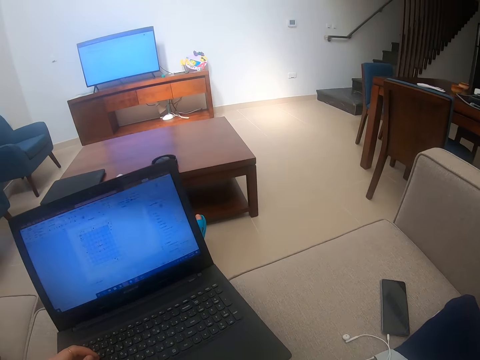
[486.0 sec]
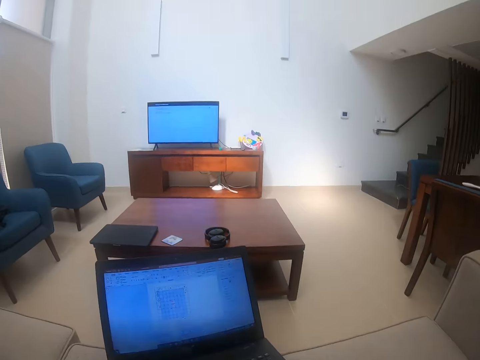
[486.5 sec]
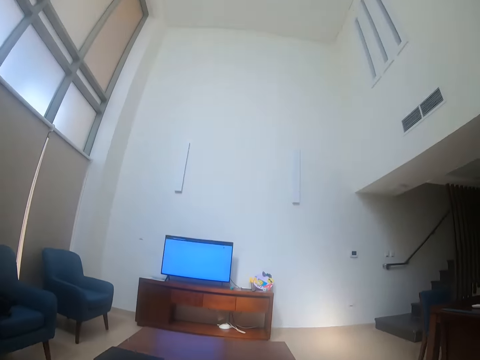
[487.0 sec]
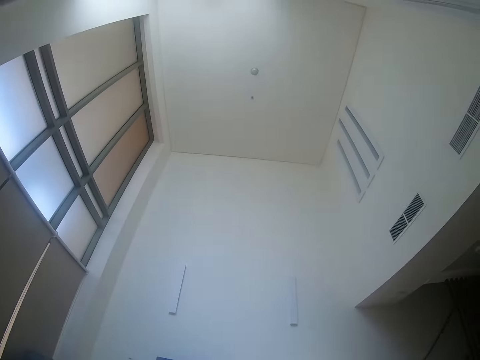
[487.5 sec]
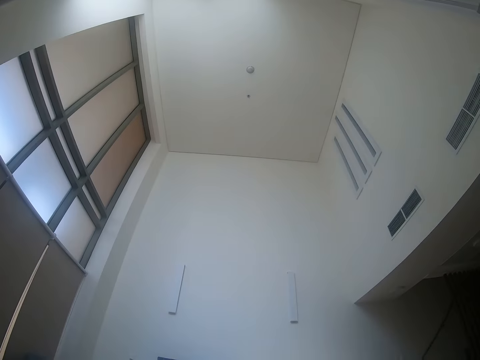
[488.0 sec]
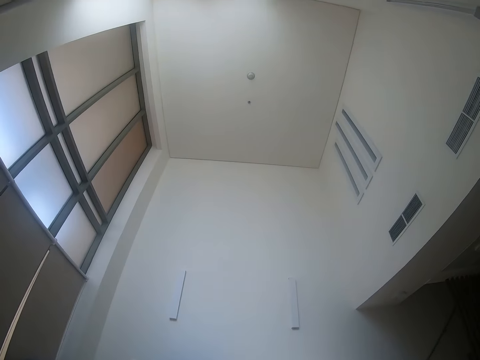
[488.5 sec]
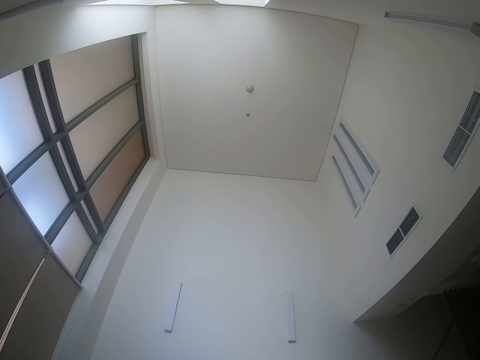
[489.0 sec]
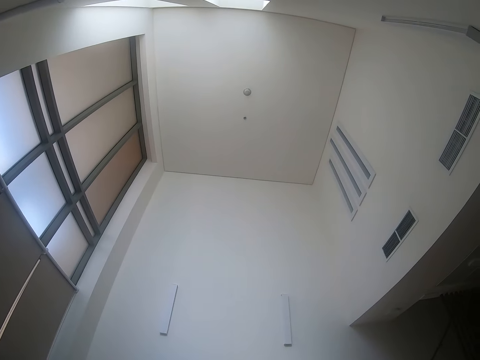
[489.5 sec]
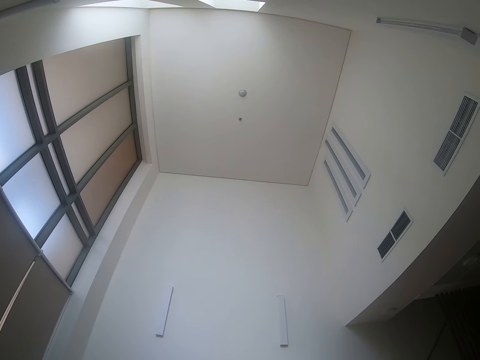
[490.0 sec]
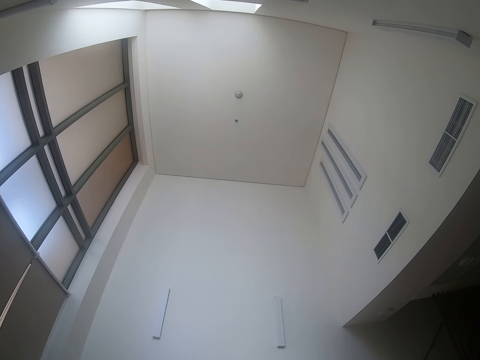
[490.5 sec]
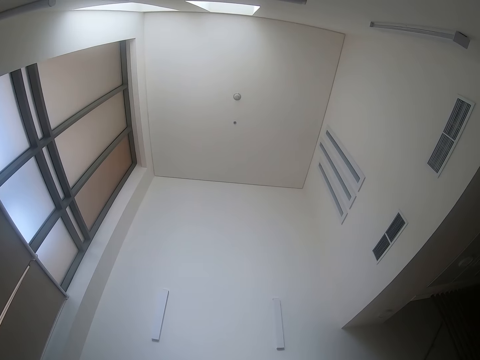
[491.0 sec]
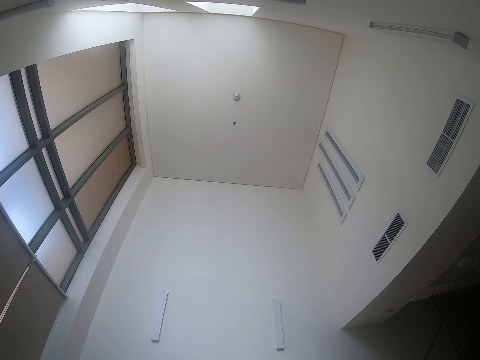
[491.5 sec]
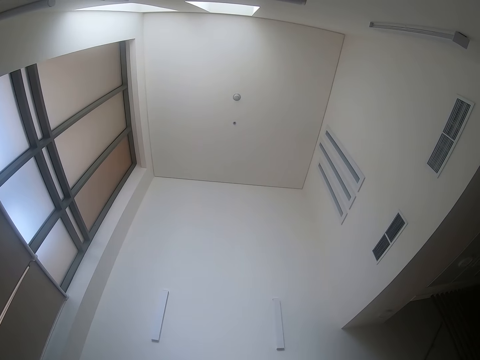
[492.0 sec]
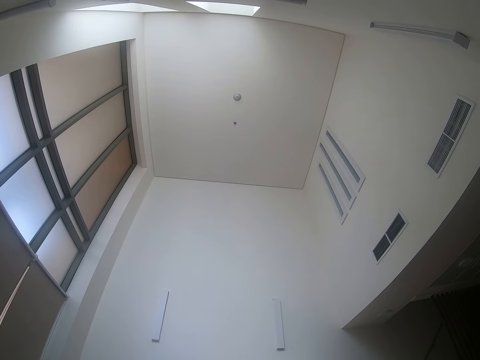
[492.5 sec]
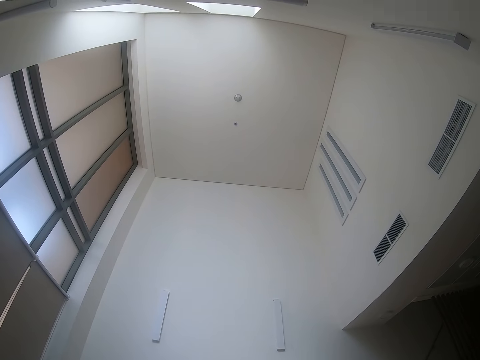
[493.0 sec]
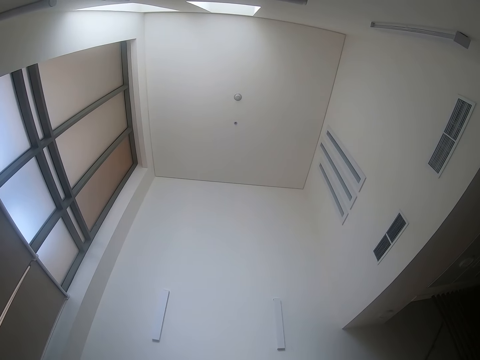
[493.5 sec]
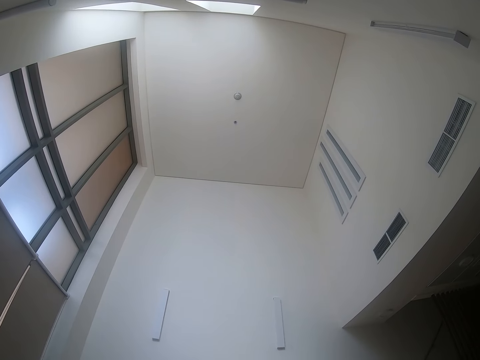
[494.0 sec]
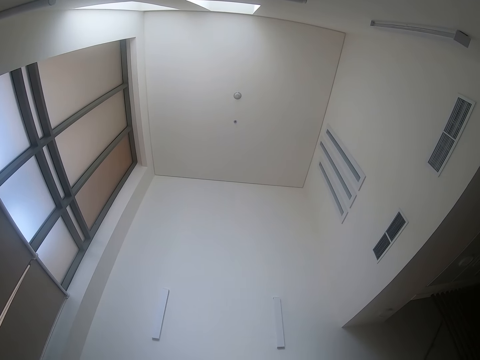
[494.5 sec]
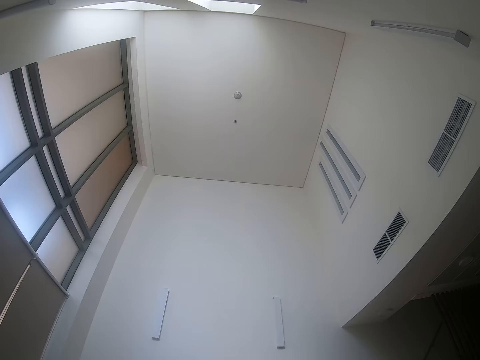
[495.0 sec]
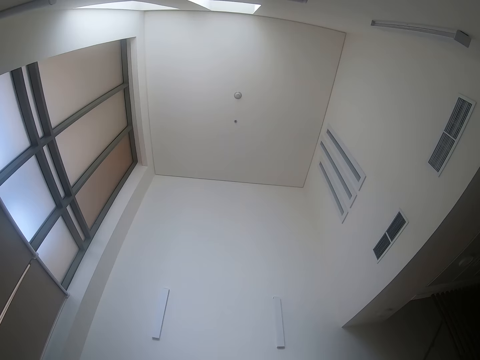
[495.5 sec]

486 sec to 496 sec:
The camera wearer touches the laptop. They look around the room.

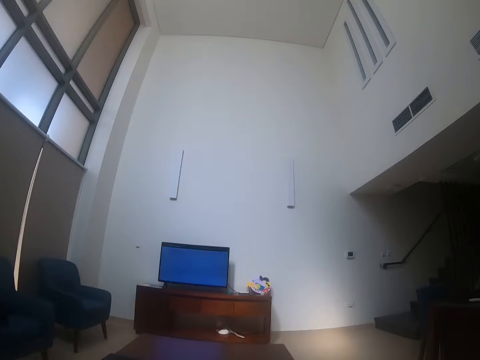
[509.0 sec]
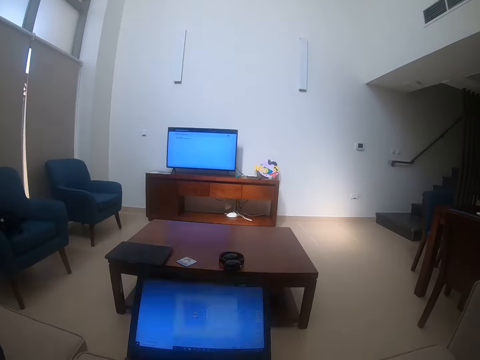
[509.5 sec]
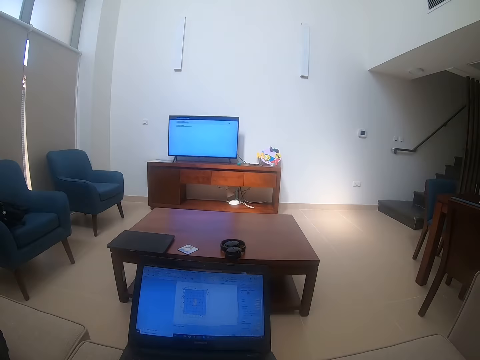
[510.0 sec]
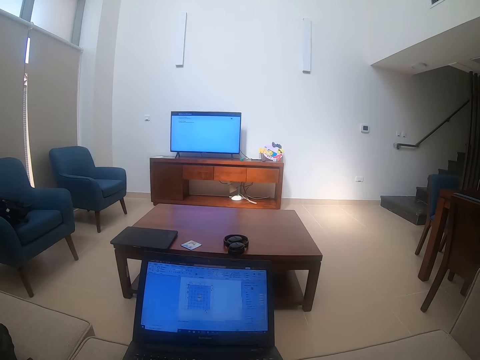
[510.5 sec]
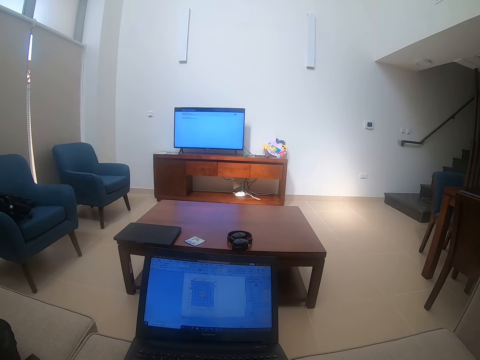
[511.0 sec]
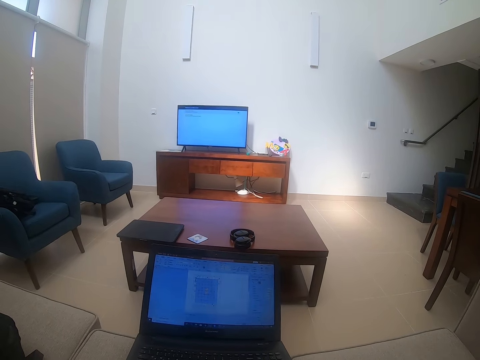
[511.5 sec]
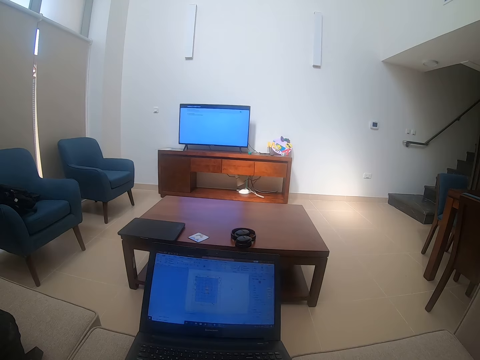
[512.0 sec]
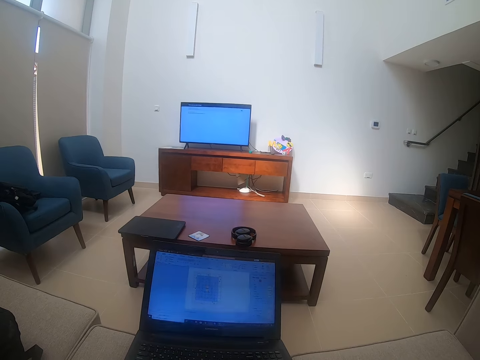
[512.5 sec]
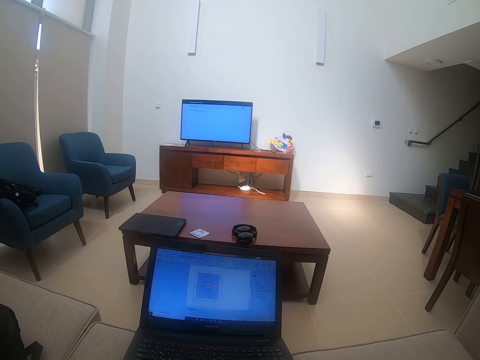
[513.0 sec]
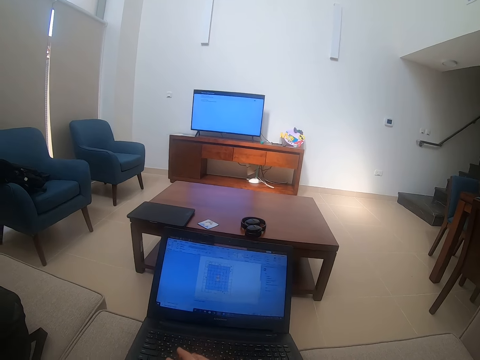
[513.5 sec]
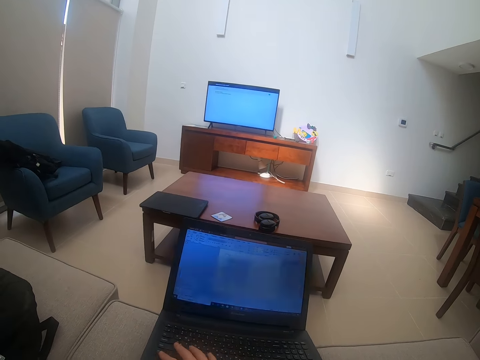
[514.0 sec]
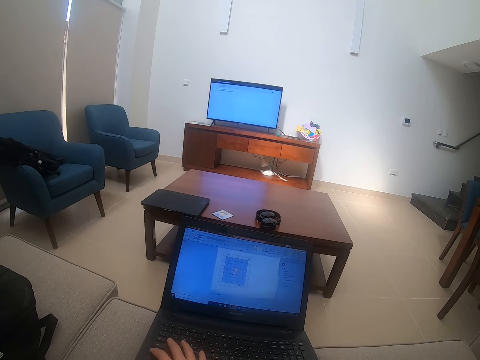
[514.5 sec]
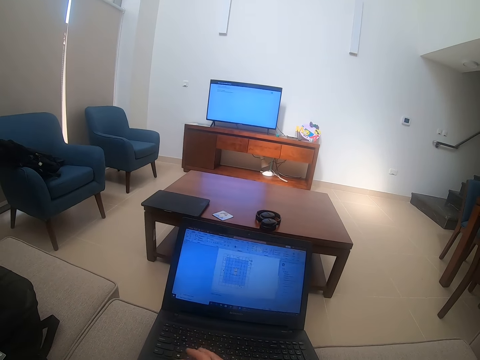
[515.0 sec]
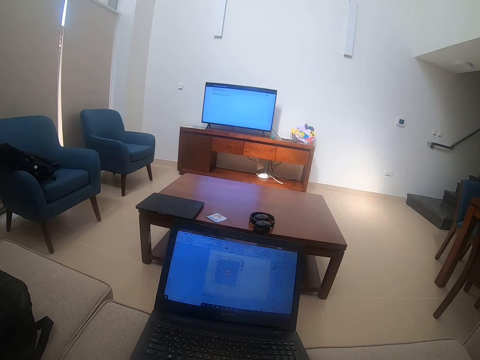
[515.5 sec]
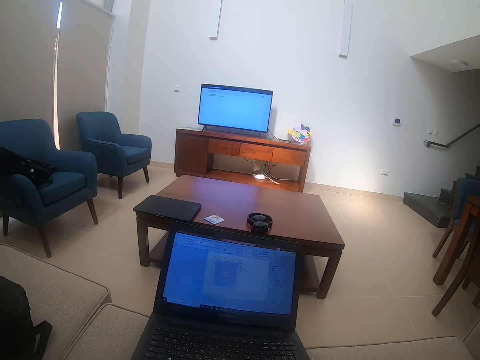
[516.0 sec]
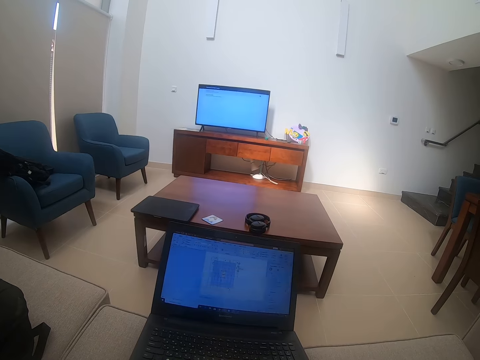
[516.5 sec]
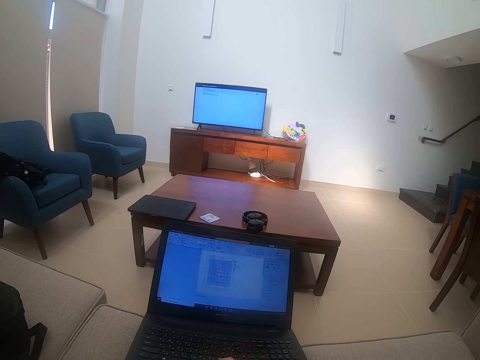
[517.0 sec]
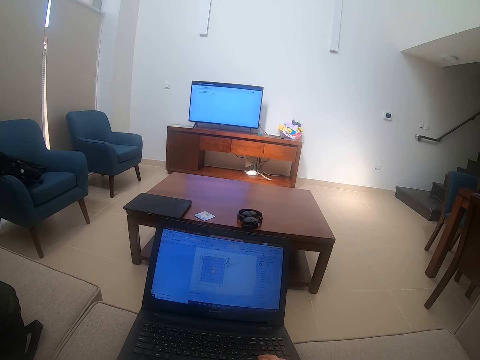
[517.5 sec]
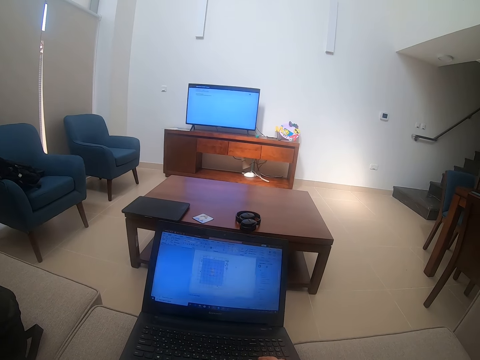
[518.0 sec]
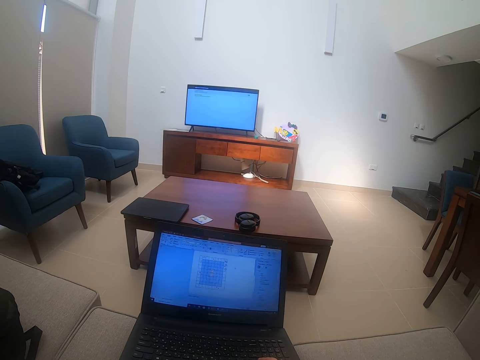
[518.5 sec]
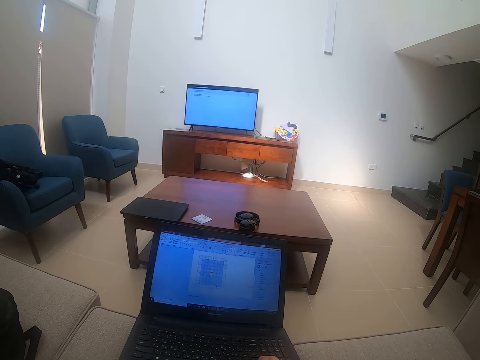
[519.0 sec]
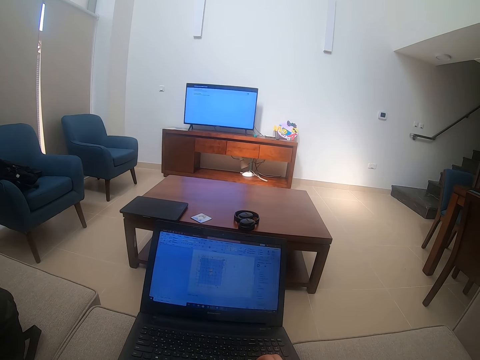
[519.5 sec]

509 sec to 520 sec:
The camera wearer looks at the laptop. They type in the laptop.

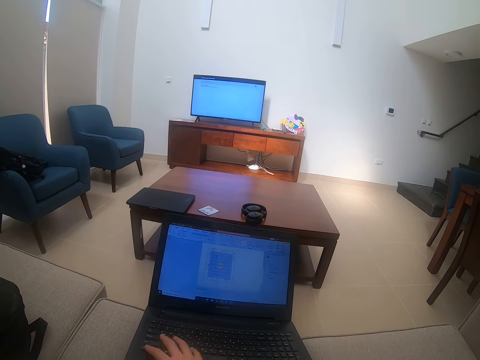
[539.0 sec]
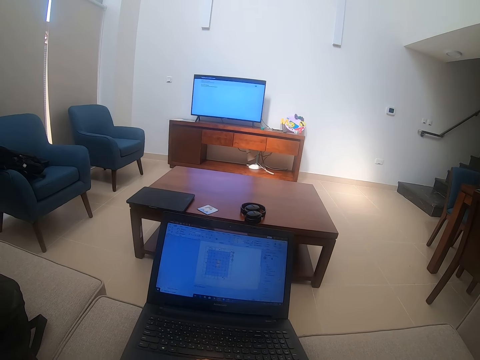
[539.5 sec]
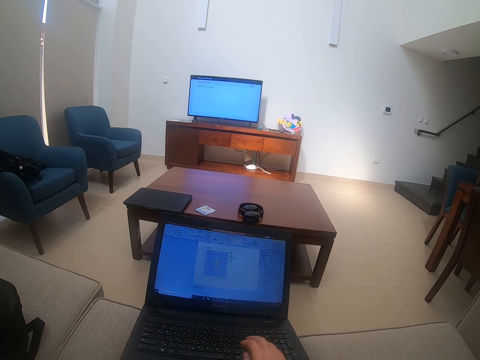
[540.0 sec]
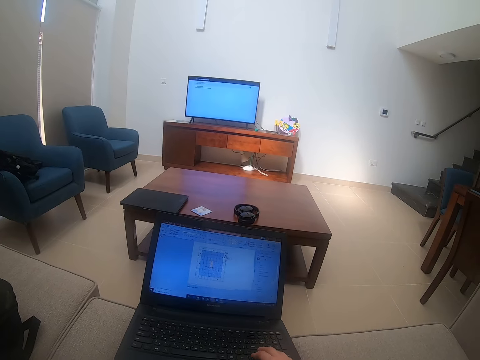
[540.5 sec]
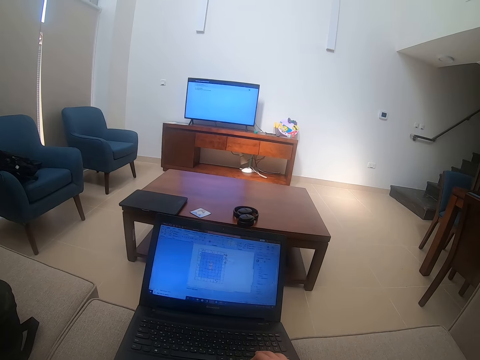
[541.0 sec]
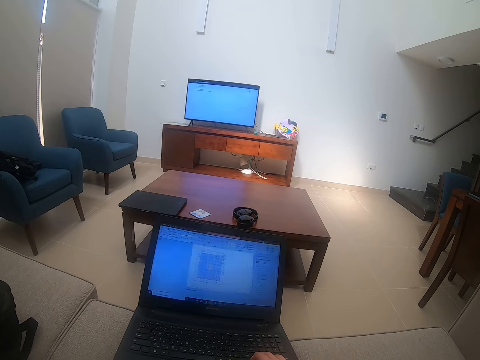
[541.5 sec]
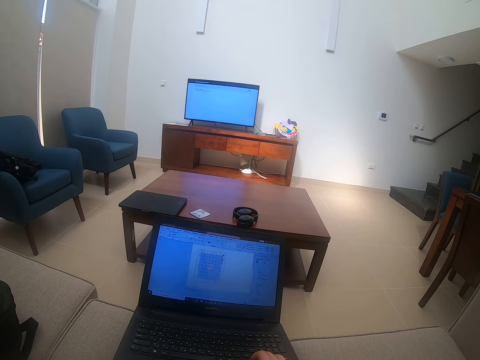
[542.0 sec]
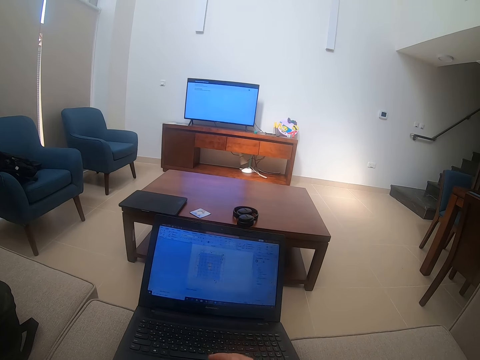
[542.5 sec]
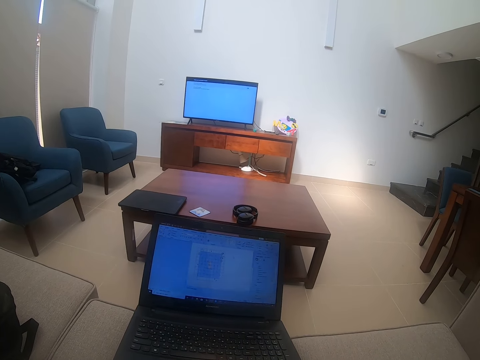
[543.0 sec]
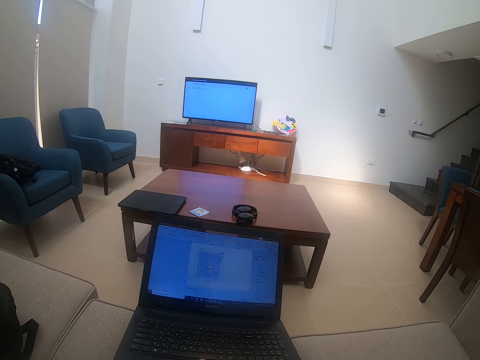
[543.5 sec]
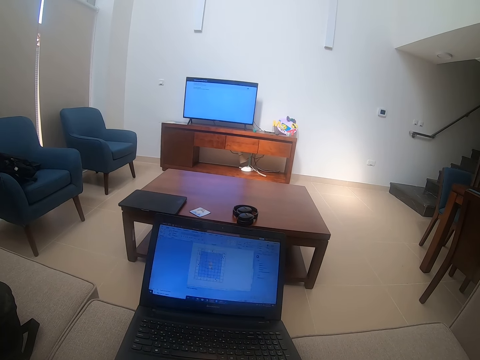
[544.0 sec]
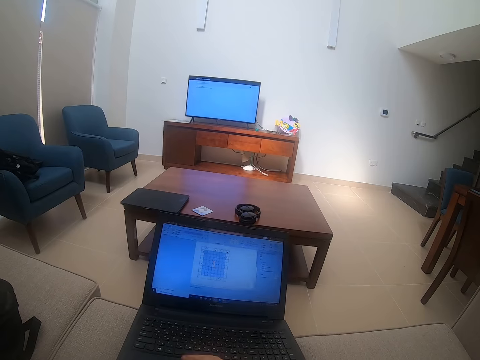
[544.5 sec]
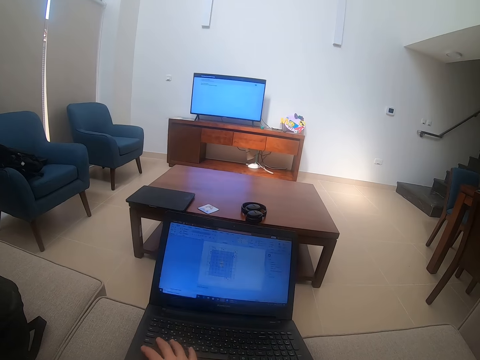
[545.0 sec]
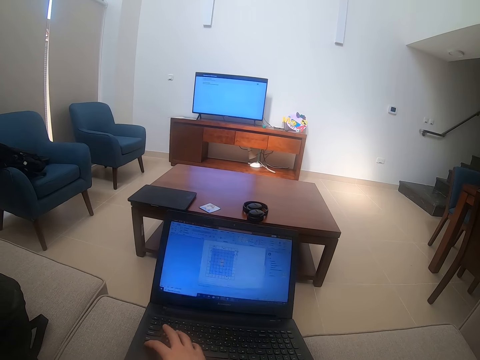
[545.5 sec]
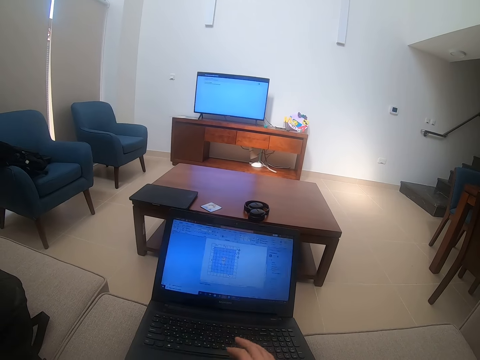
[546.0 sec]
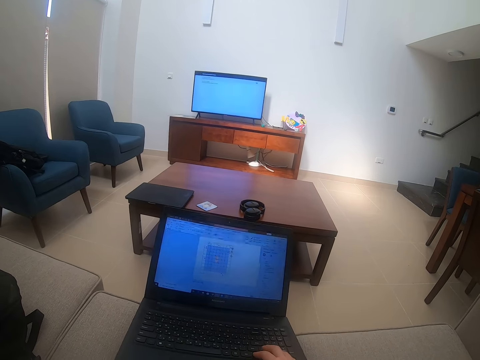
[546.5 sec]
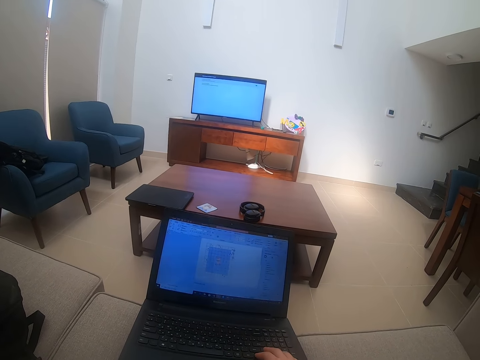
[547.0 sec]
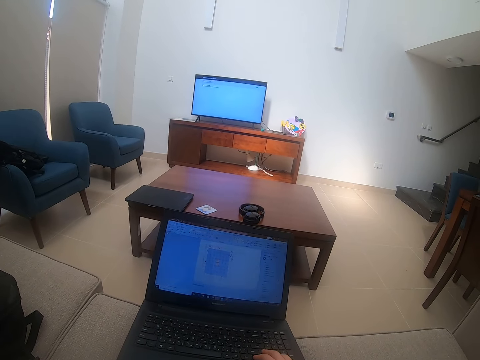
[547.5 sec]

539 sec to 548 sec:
The camera wearer touches the laptop.
